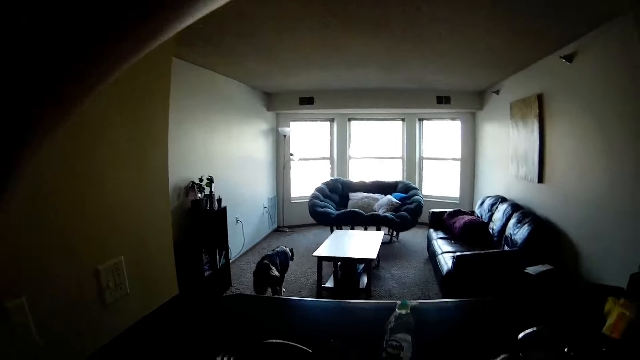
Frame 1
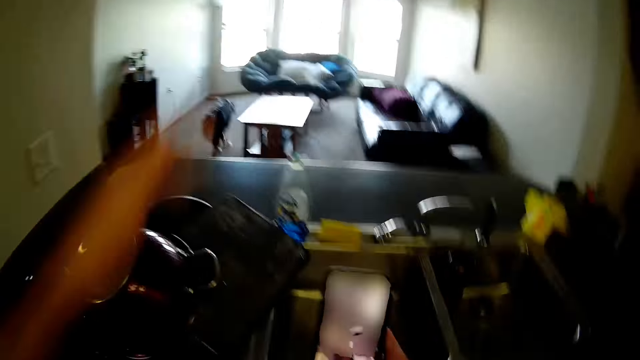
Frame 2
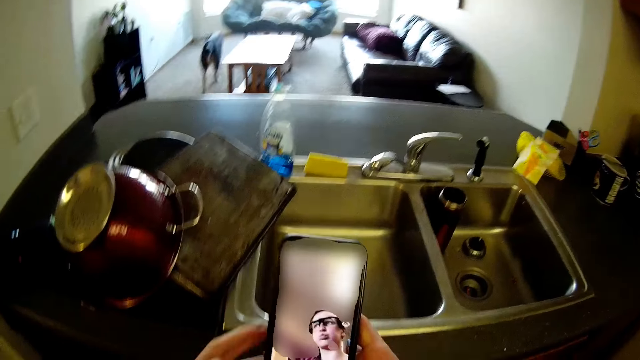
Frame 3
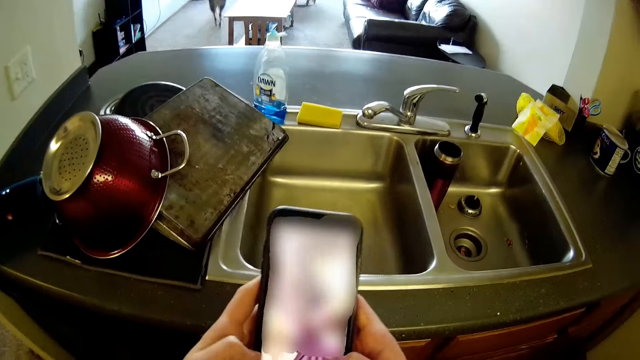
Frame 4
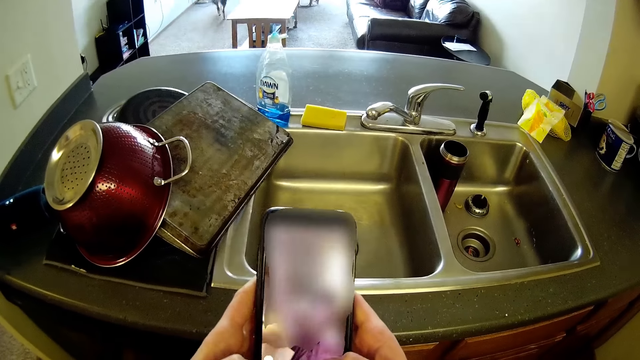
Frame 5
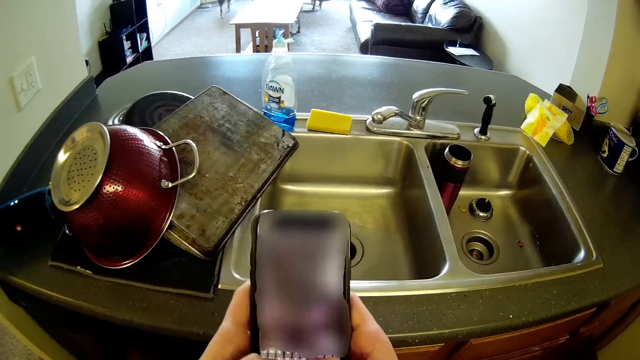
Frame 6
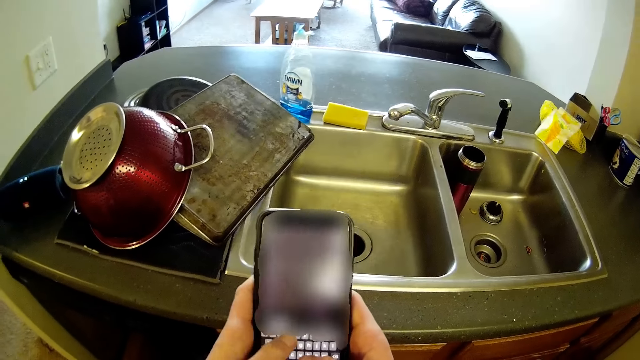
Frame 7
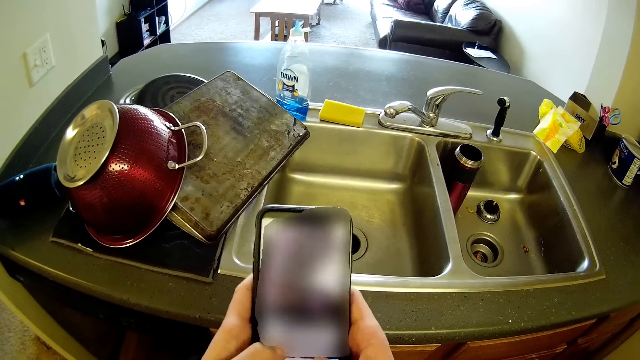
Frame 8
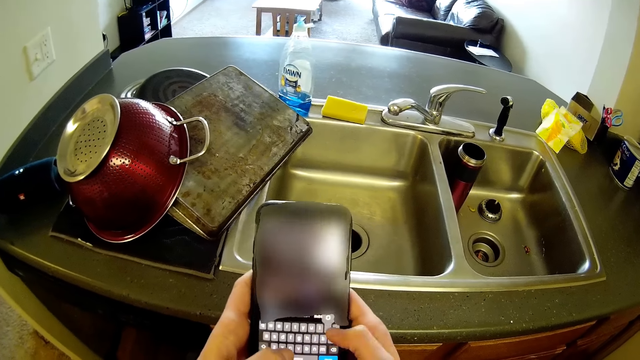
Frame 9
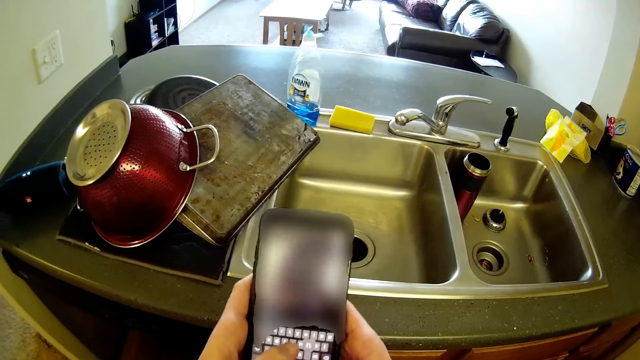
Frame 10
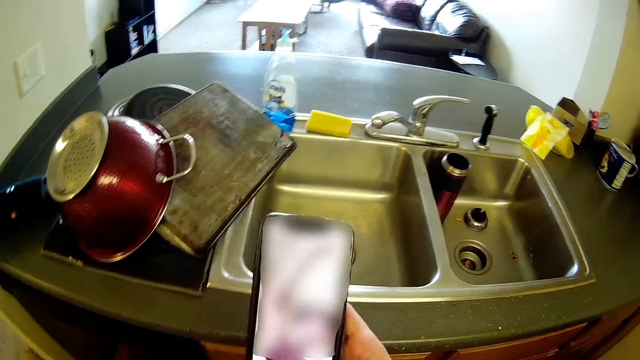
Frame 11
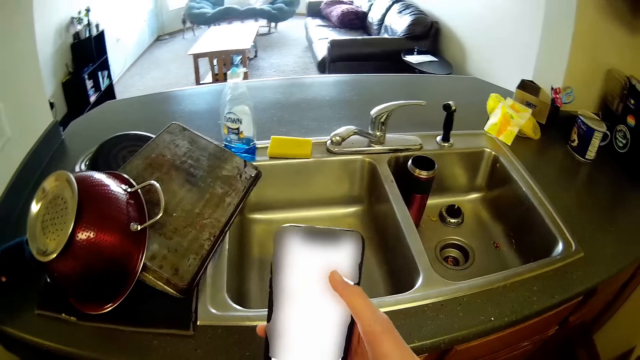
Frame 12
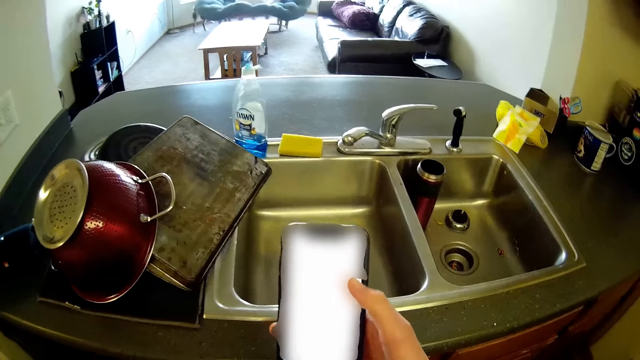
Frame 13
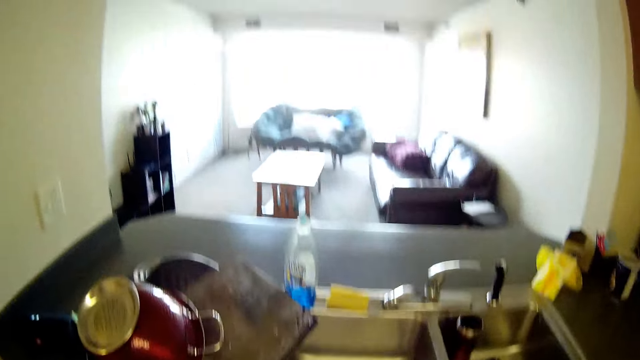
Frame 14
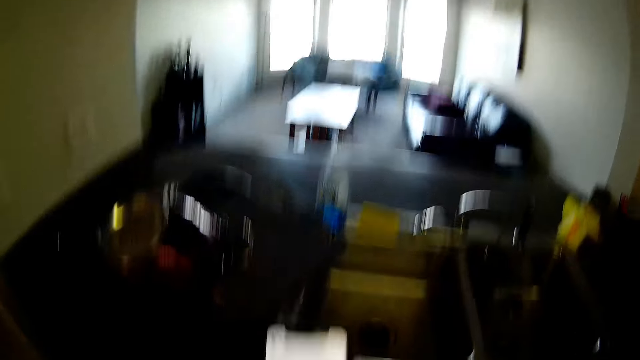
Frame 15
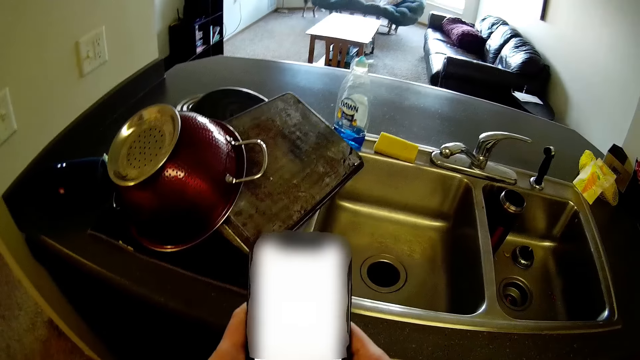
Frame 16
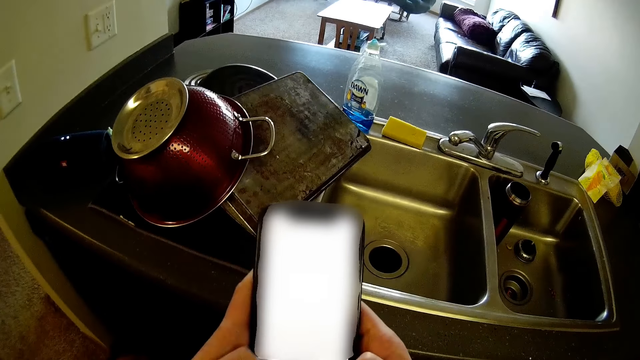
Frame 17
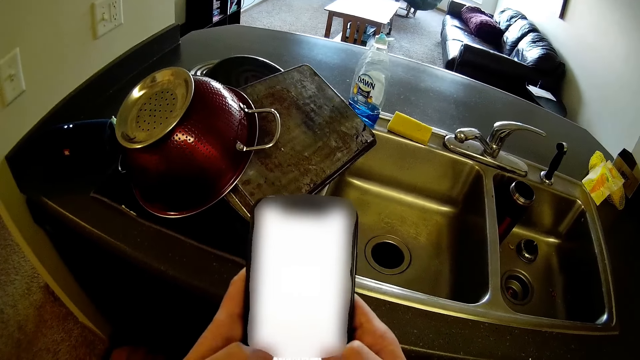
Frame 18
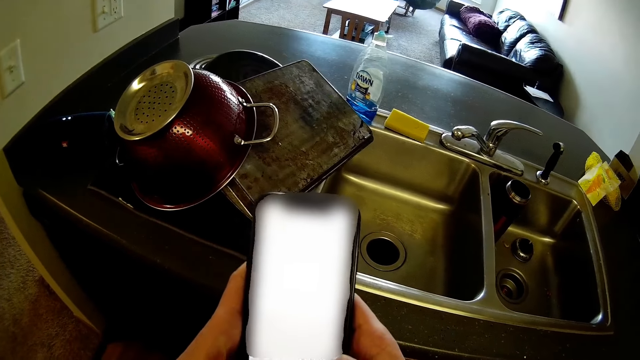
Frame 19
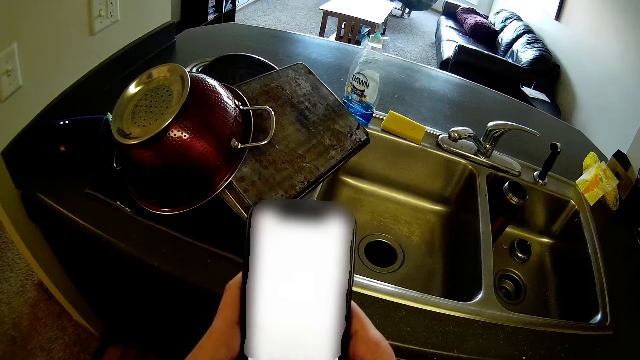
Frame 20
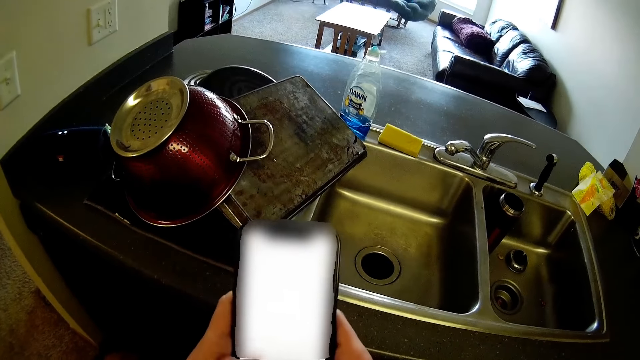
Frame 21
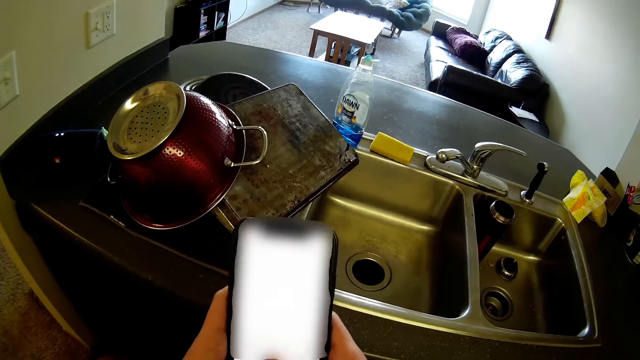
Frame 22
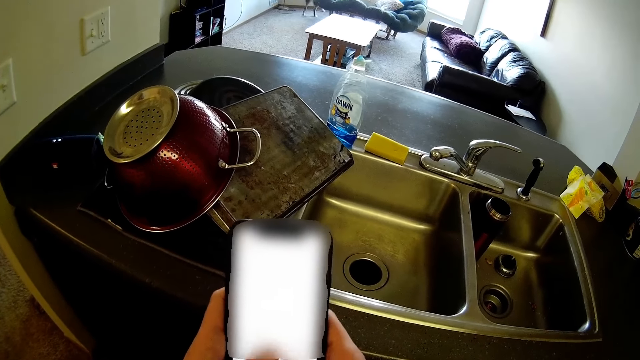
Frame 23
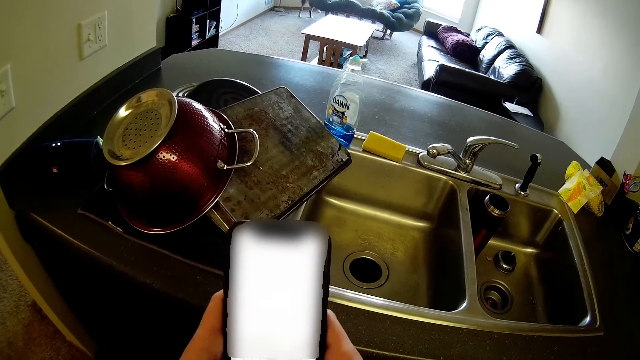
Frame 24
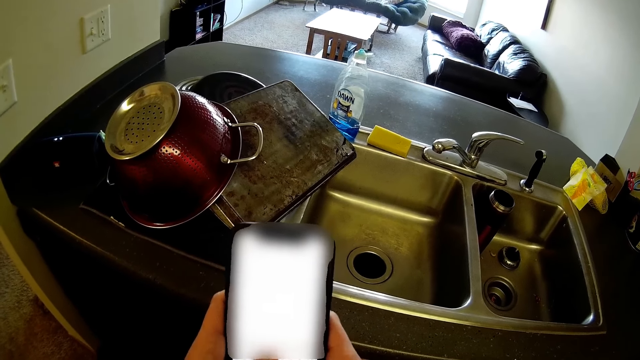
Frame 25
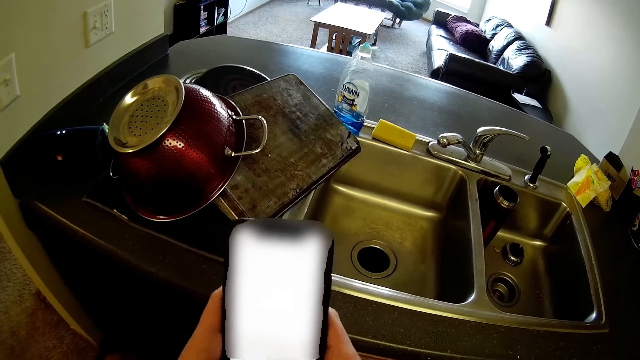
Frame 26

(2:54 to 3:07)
The camera wearer operates his phone with his hands. He withdraws his hand from the phone. He operates on the phone with both hands.

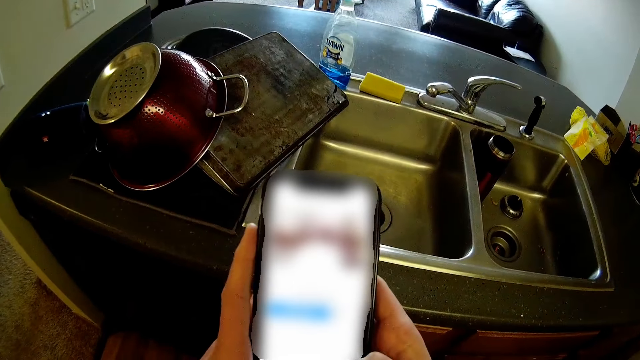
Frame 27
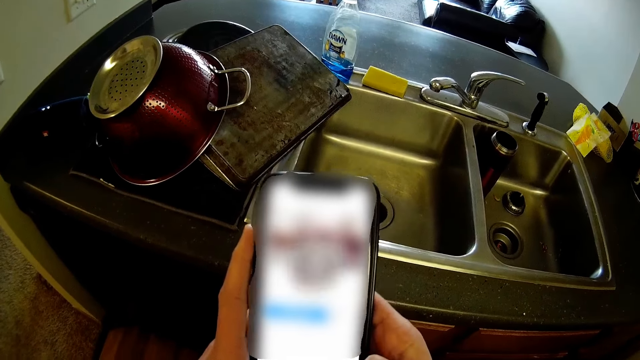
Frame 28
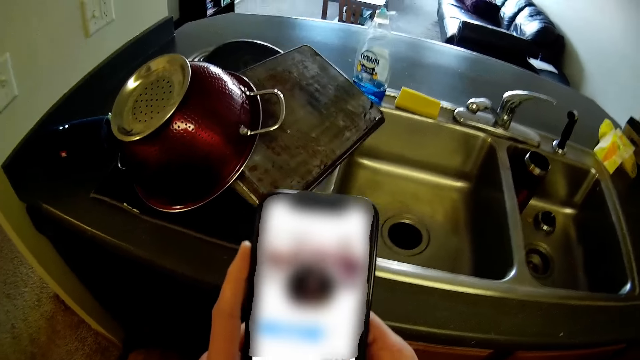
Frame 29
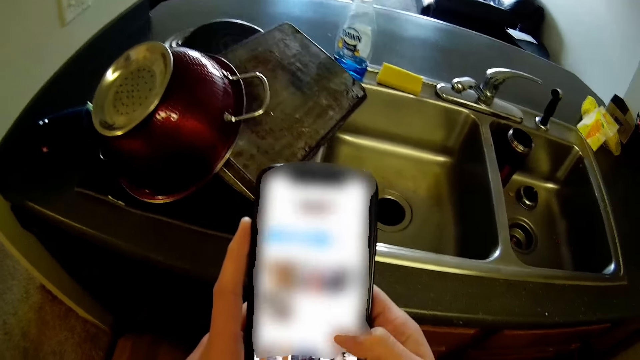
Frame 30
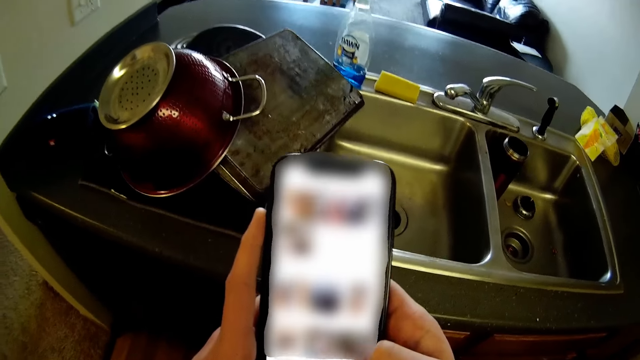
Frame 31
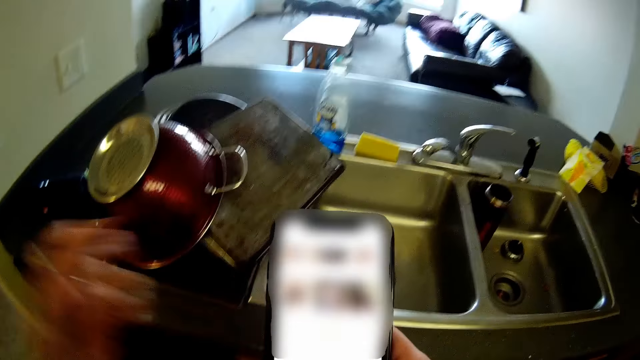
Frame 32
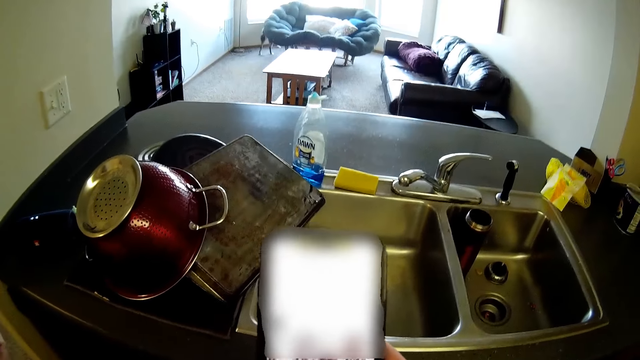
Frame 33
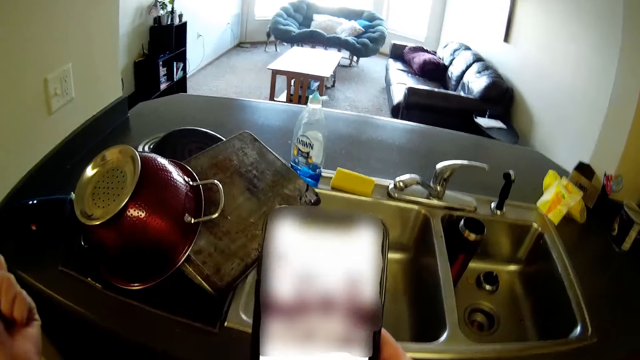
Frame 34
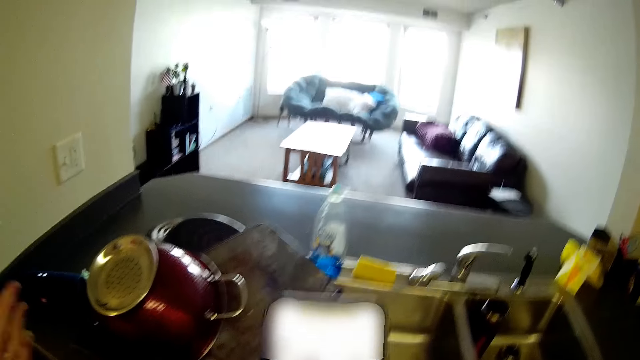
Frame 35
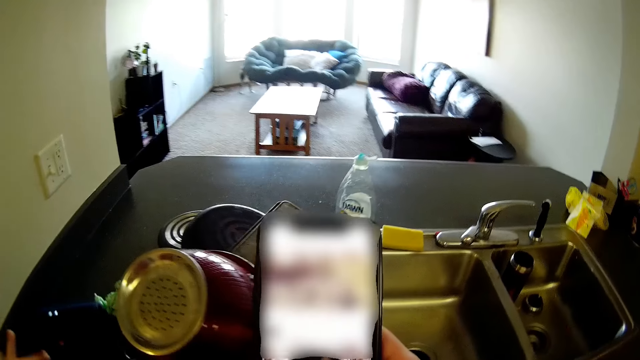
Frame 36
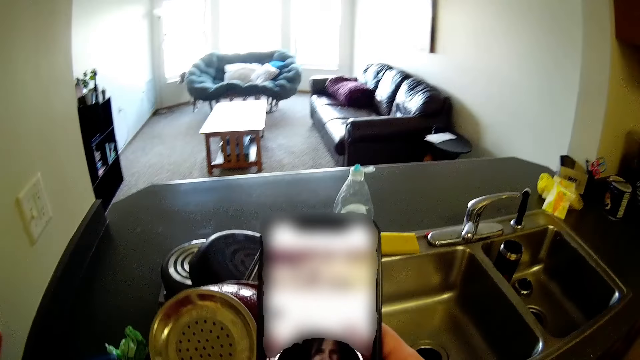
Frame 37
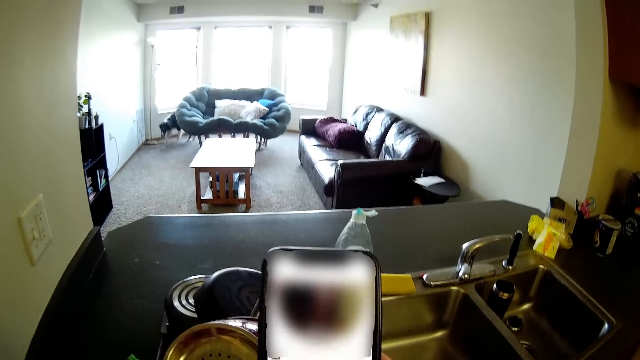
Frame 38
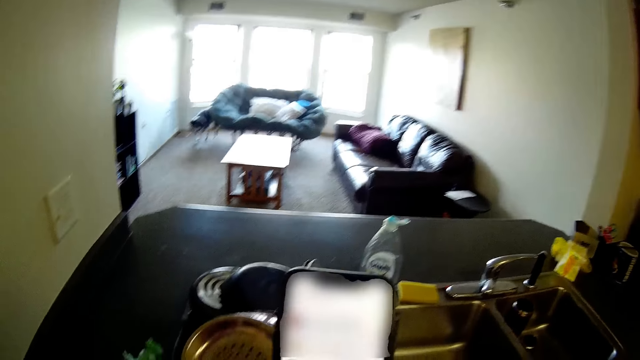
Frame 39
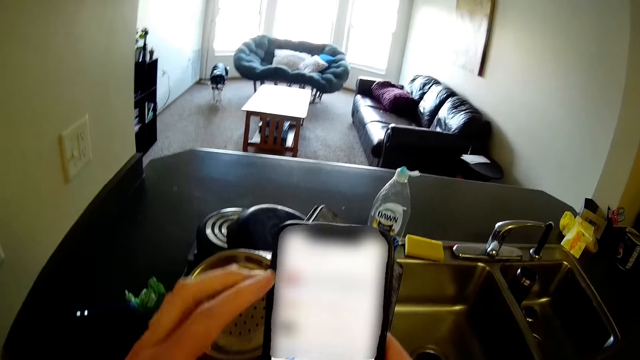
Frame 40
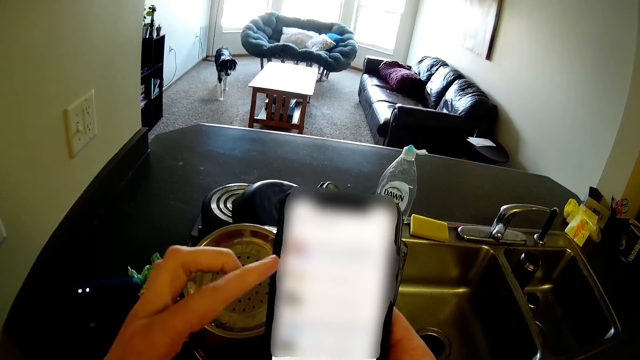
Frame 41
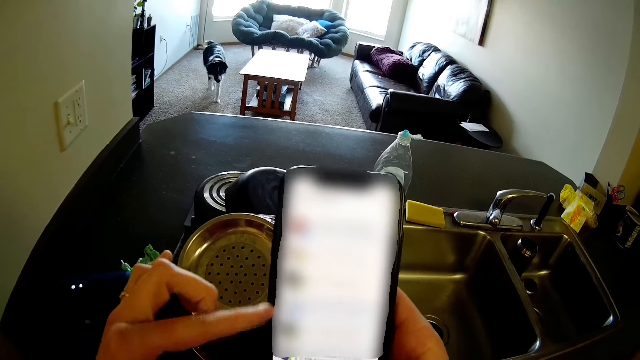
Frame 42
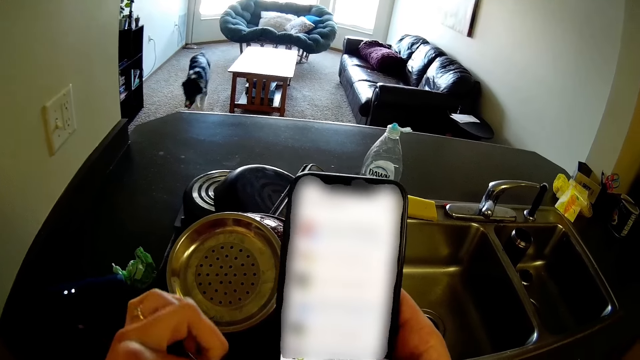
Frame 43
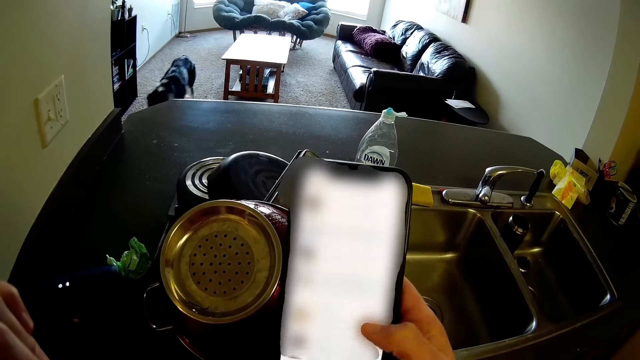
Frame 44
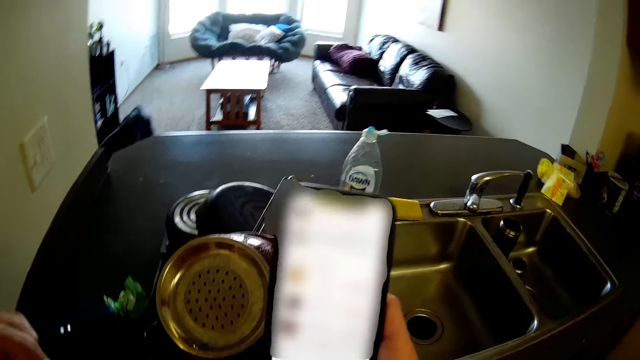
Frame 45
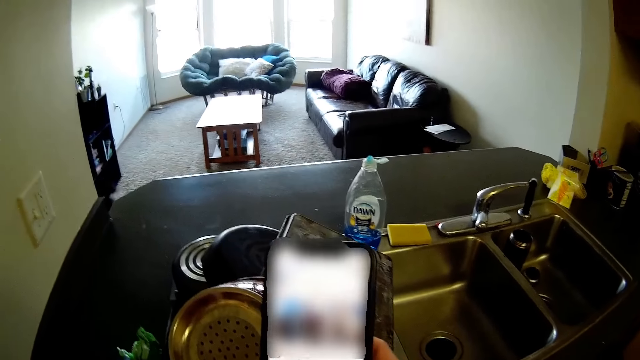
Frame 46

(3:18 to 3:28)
The camera wearer withdraws the hand from the phone. They touch something. The dog walks towards a room door. The camera wearer slides the left index finger on the phone.
